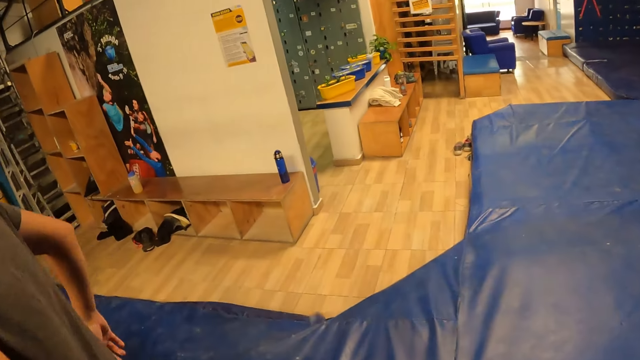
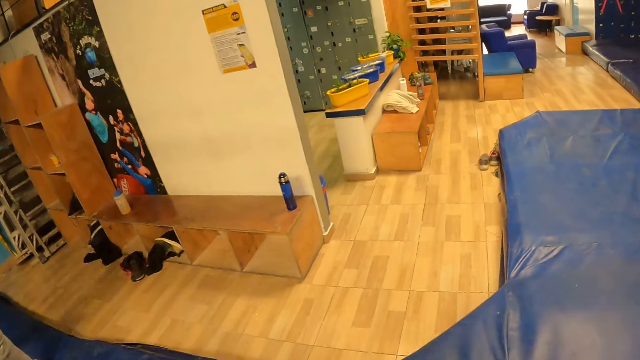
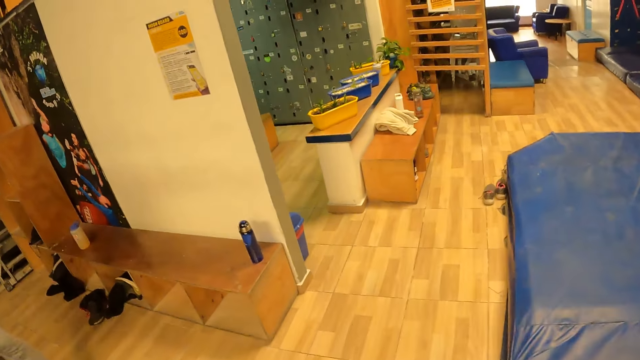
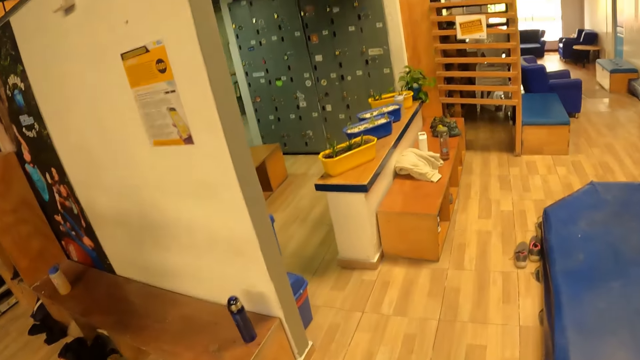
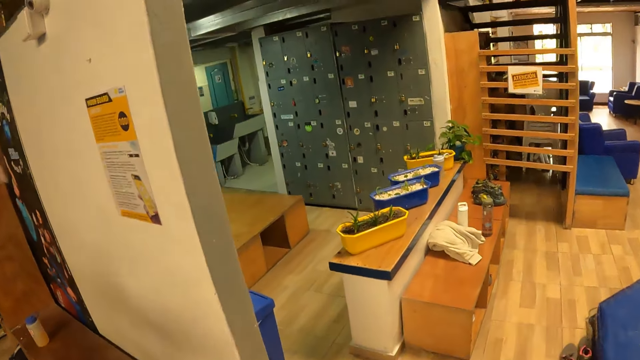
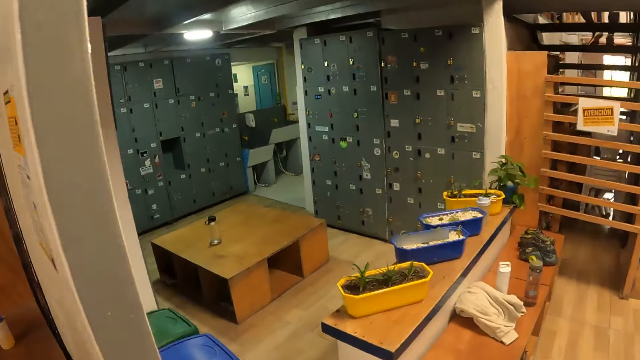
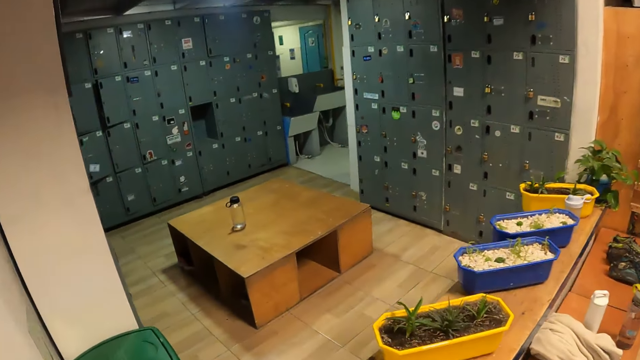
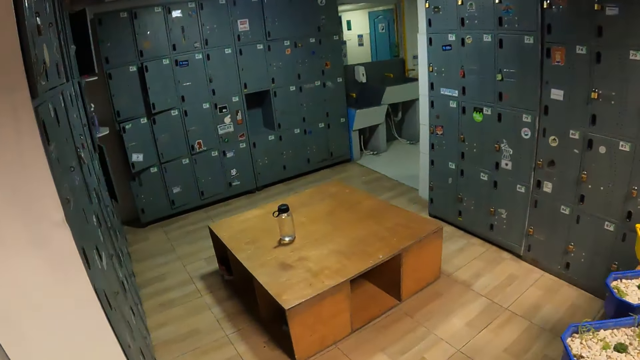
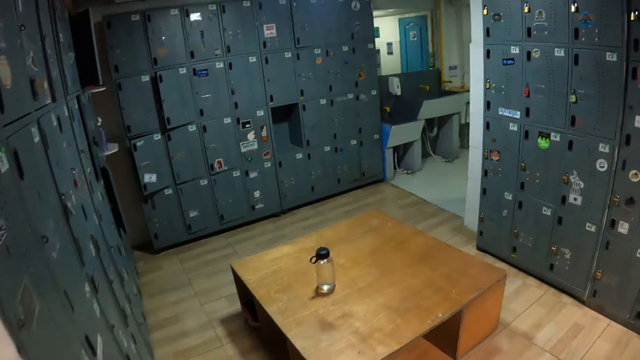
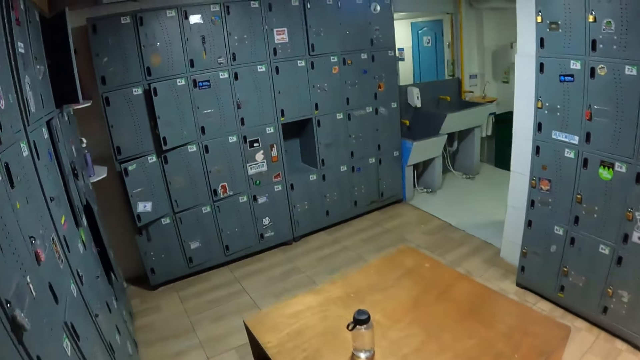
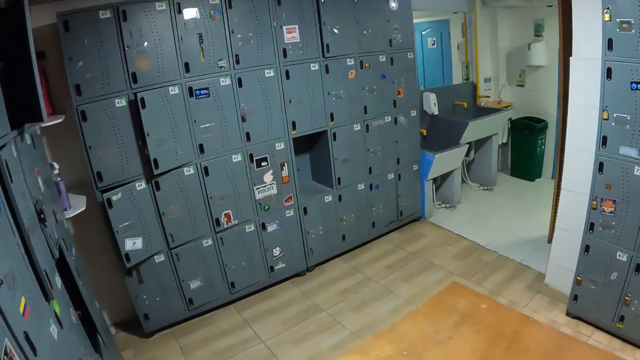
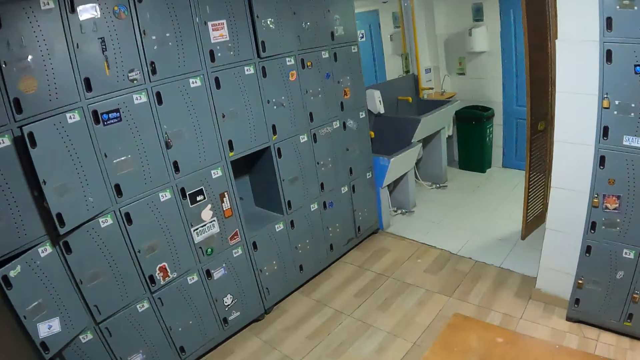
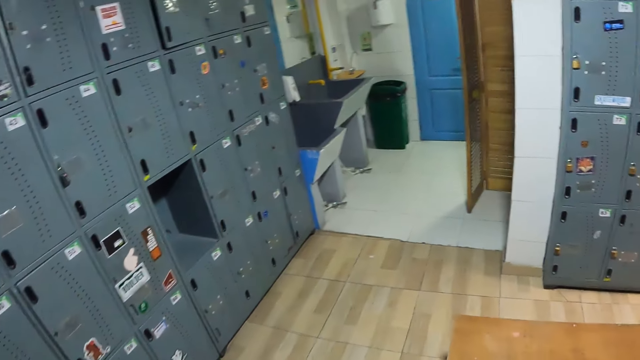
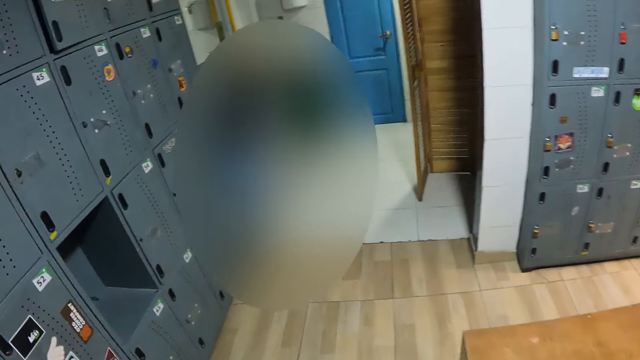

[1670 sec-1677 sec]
The camera wearer walks into a locker room.

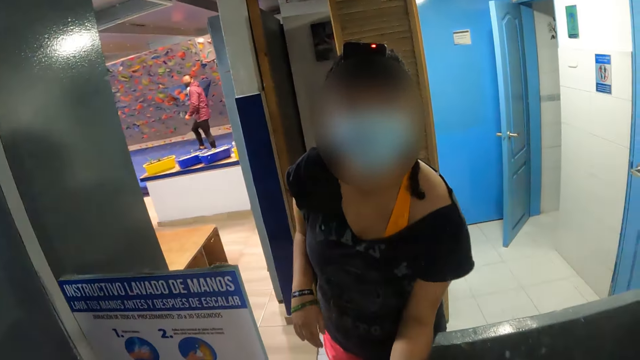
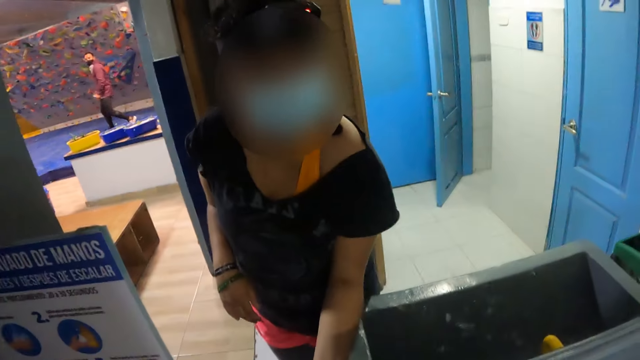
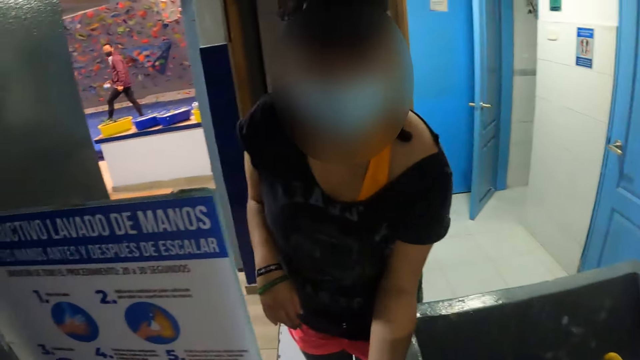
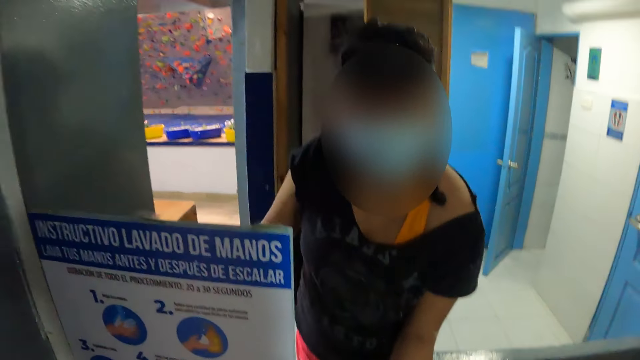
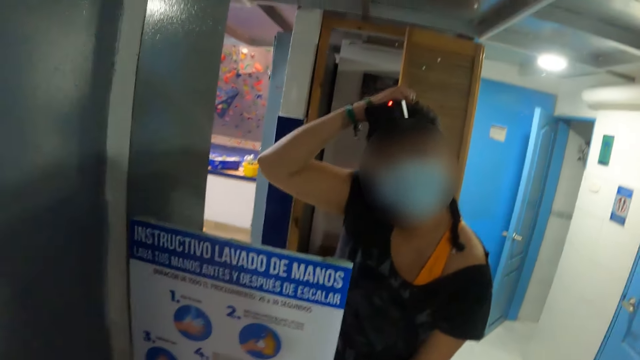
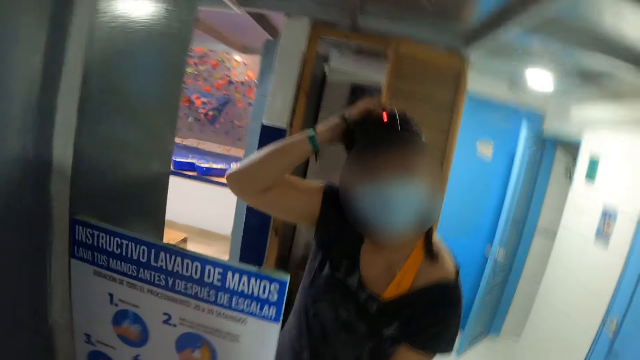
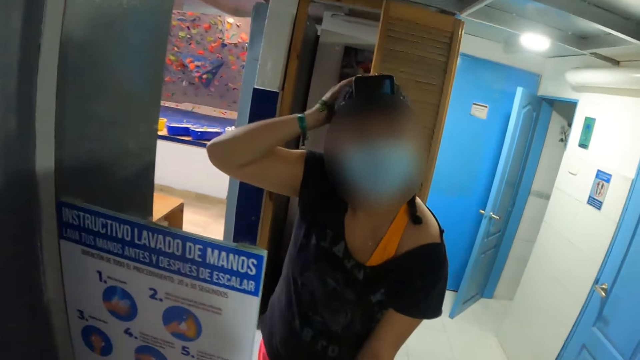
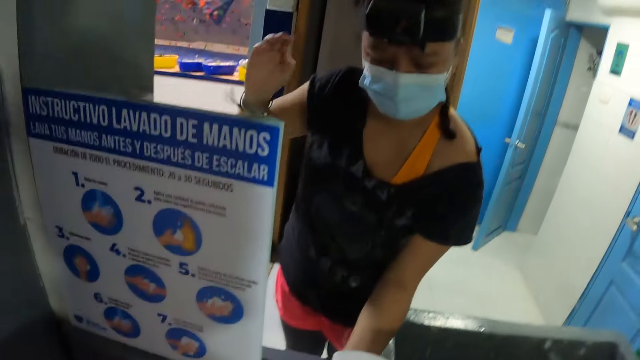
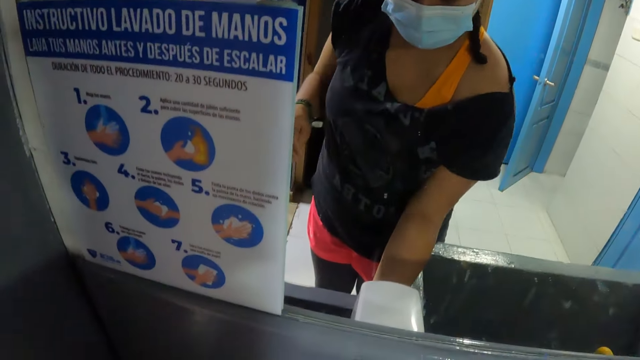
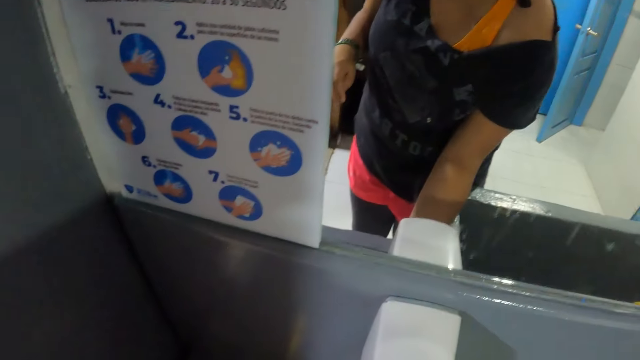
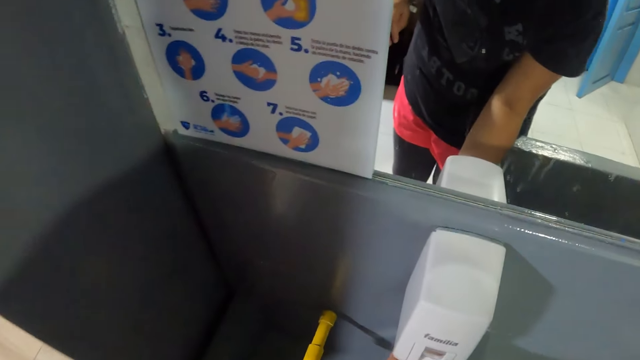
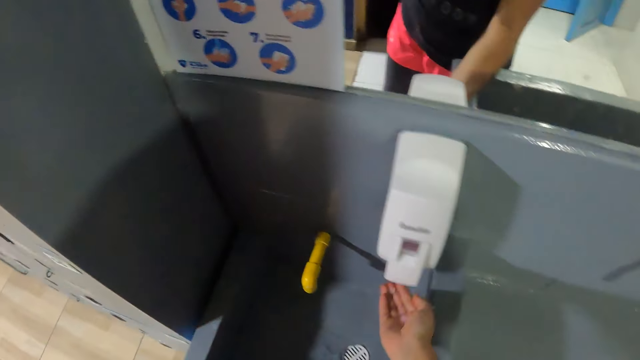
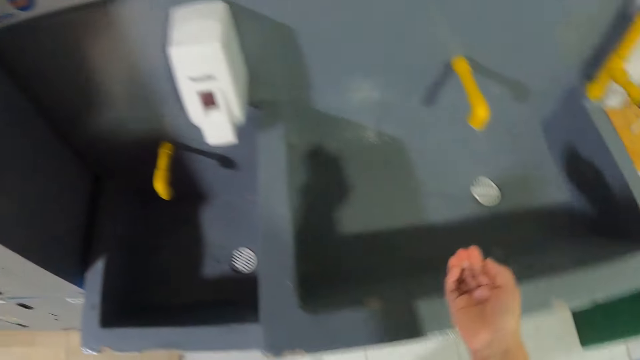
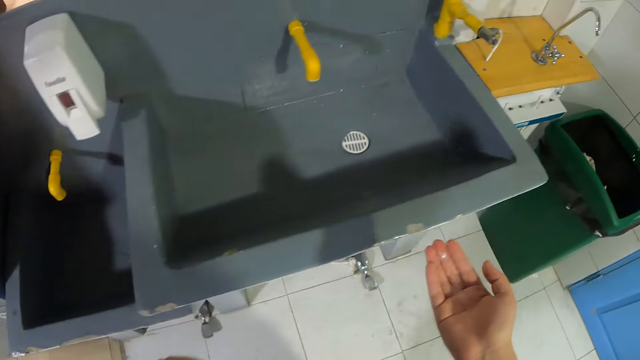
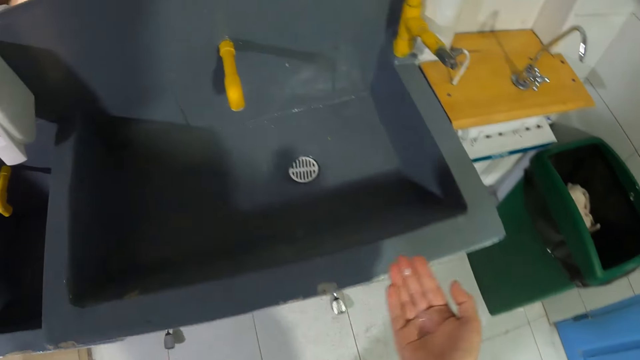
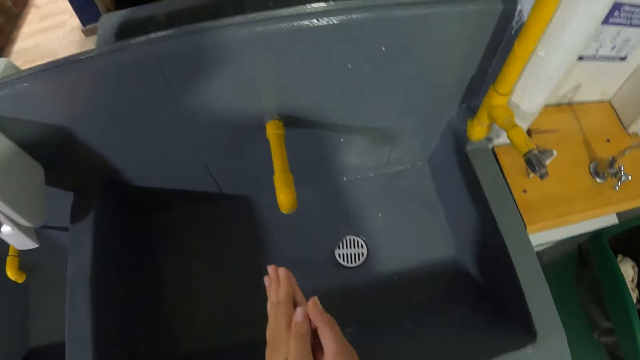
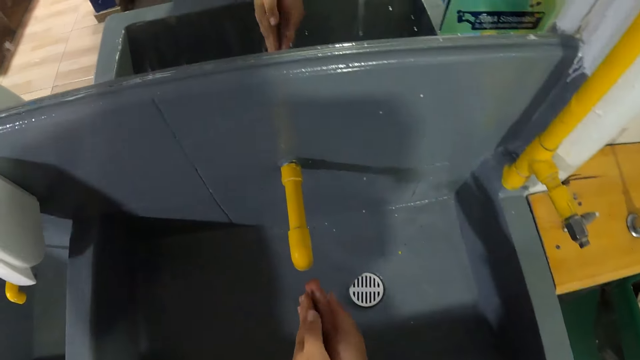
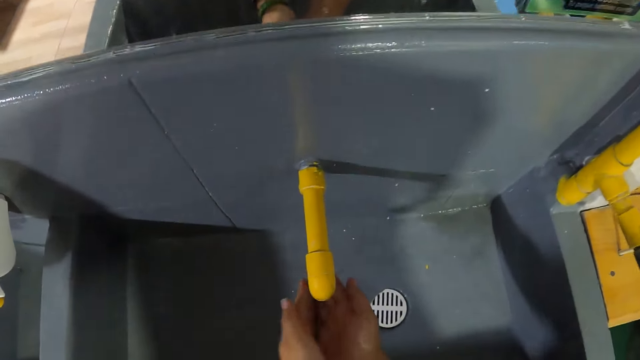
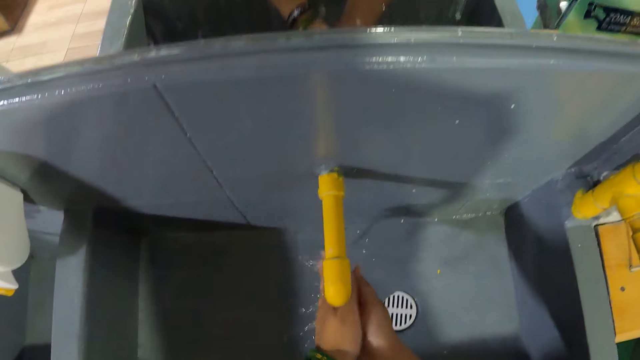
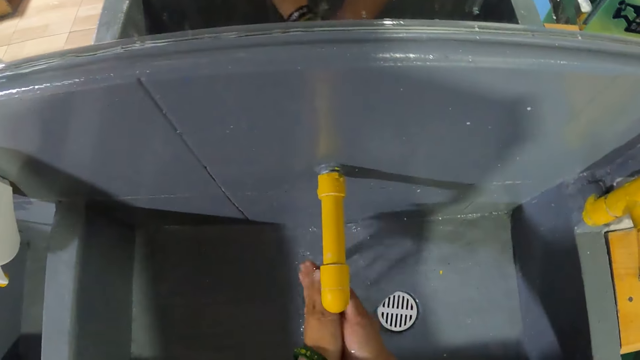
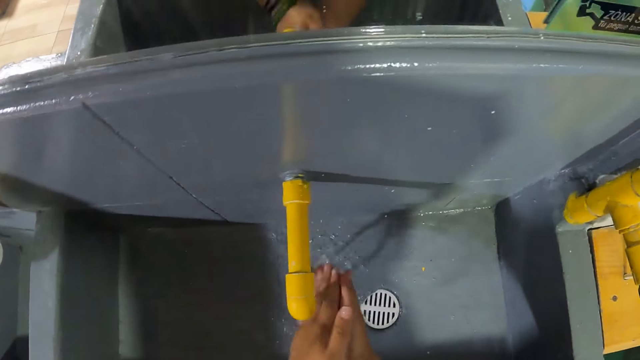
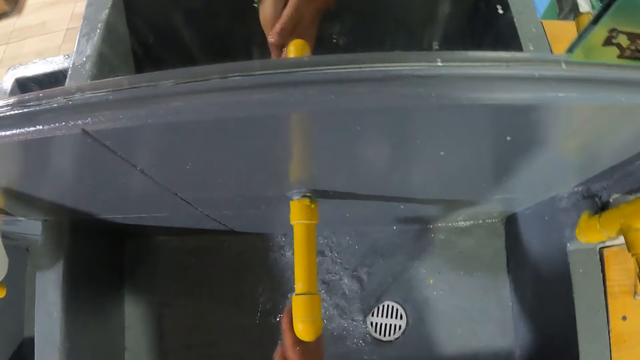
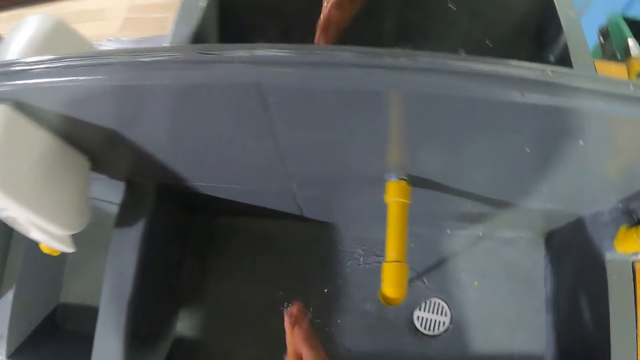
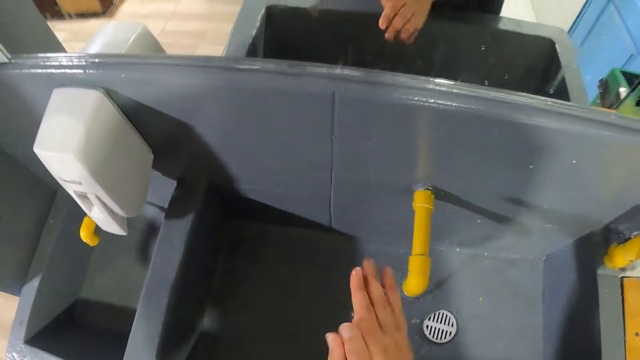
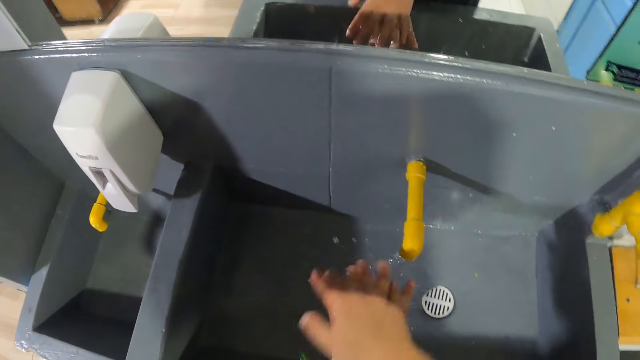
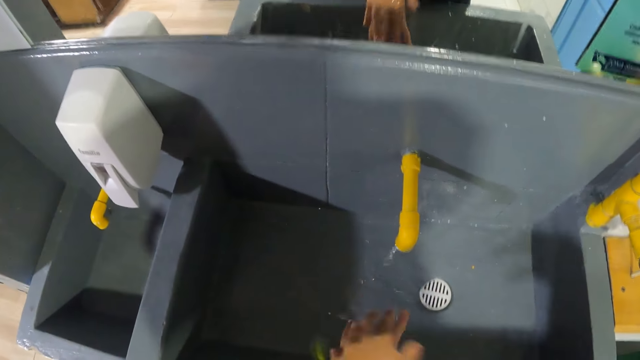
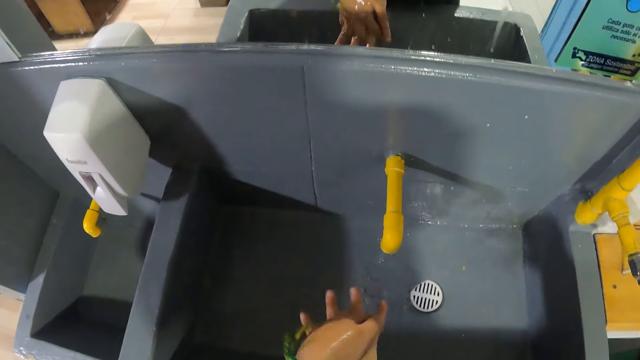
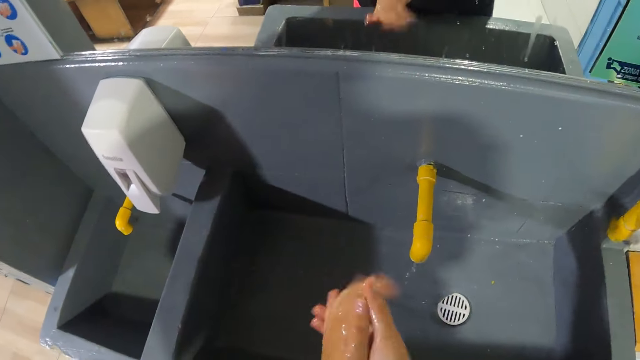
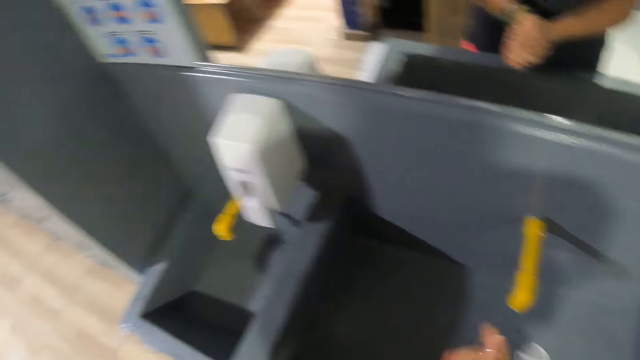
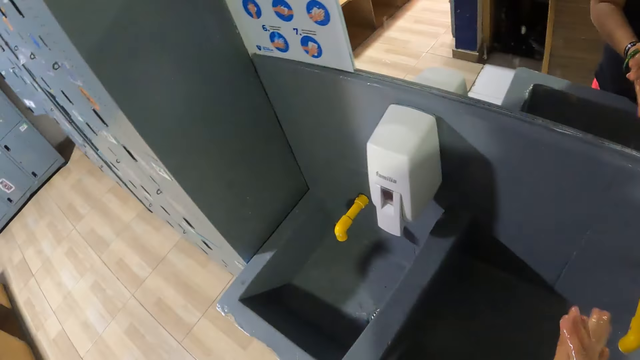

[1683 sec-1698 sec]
The camera wearer touches her hair with her left hand. She rubs both hands with soap from the soap dispenser. She places both under a tap. She washes both hands with water from the tap.
